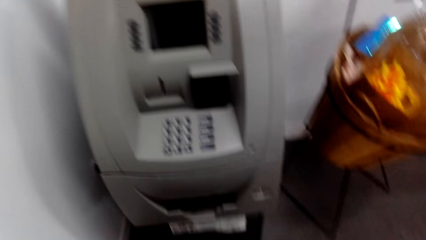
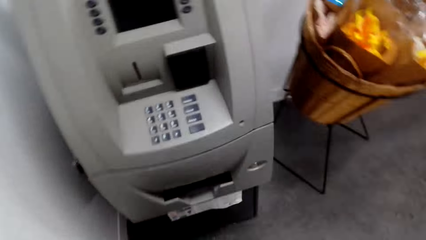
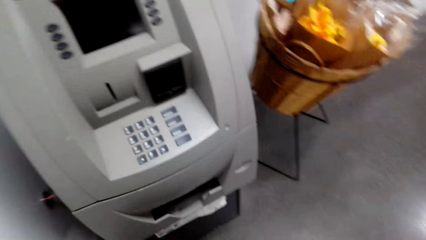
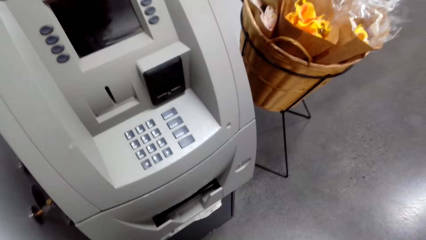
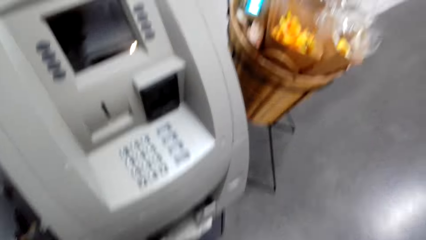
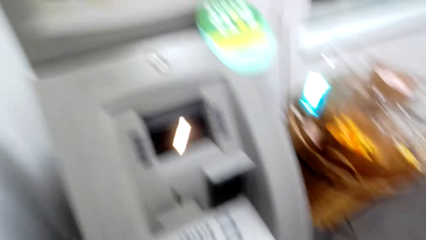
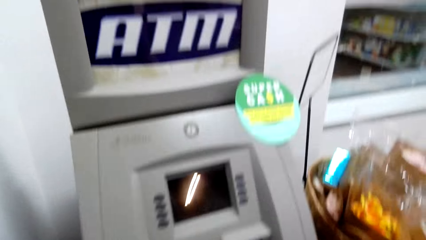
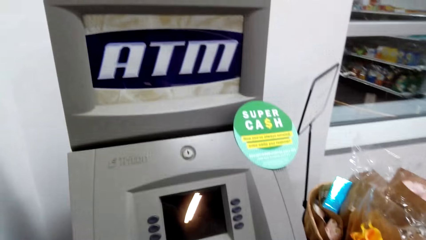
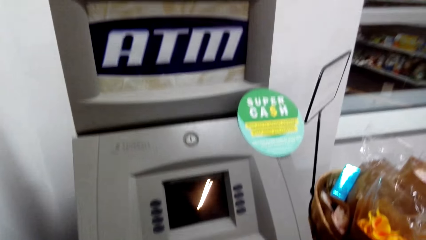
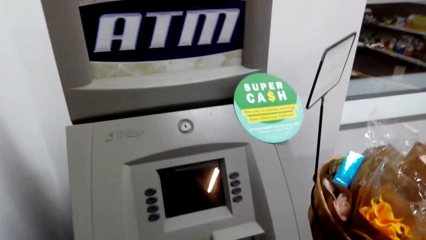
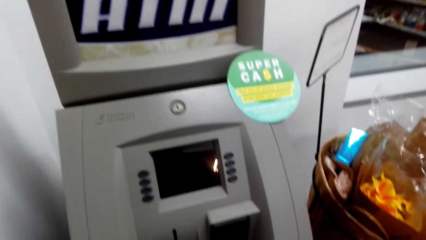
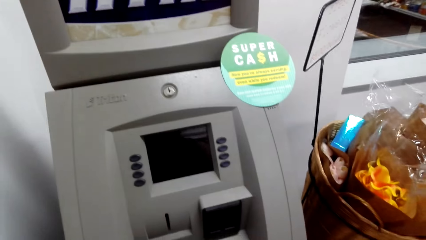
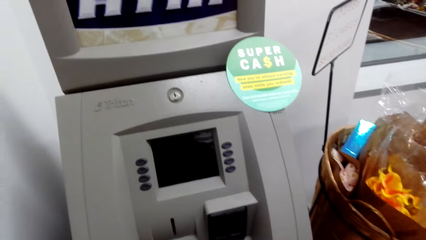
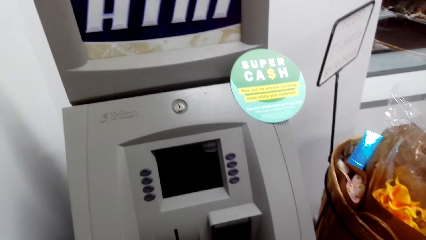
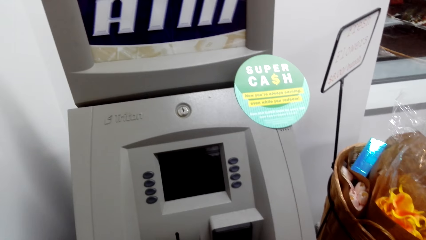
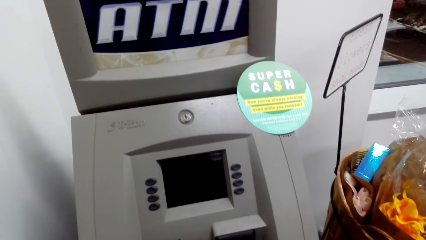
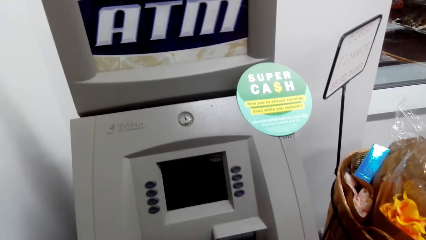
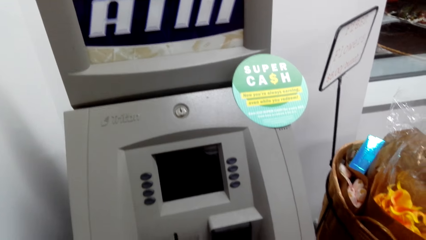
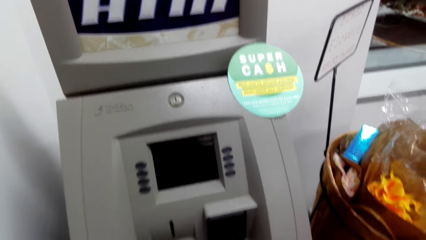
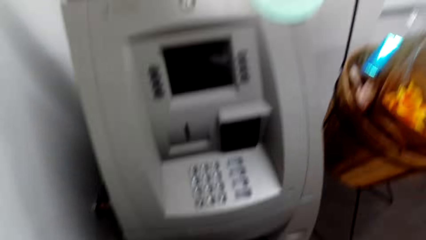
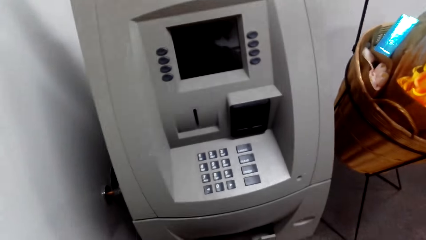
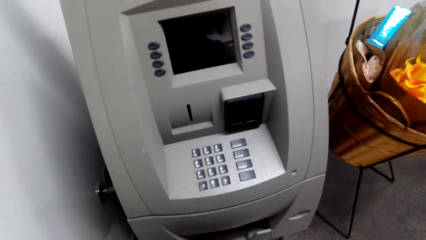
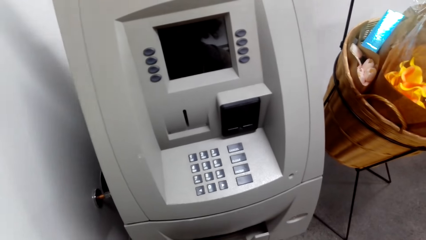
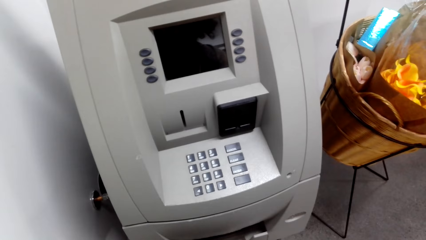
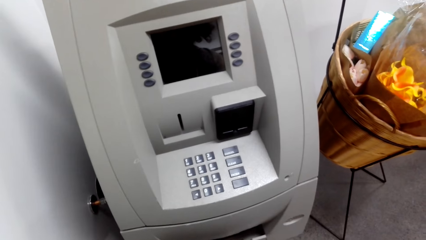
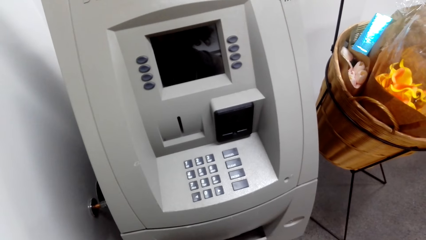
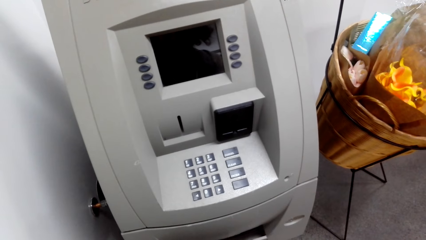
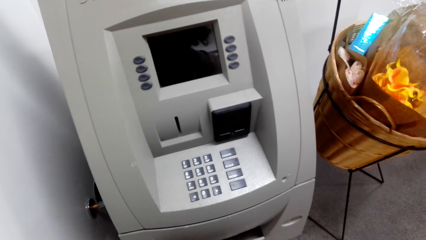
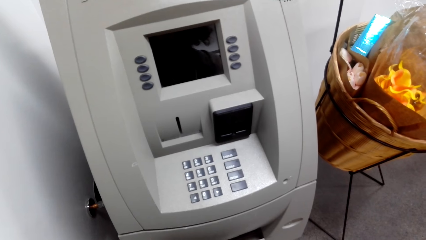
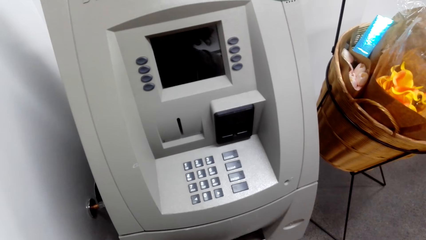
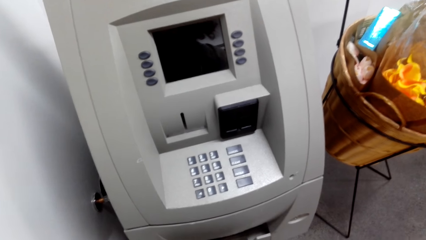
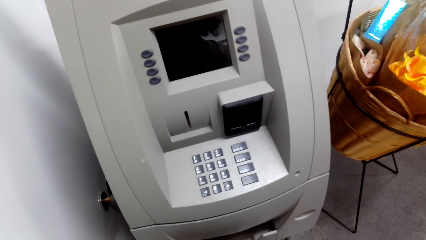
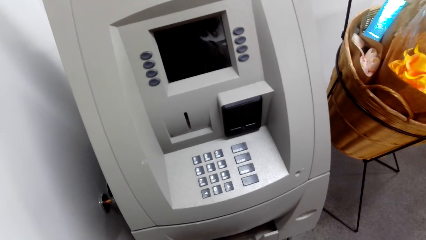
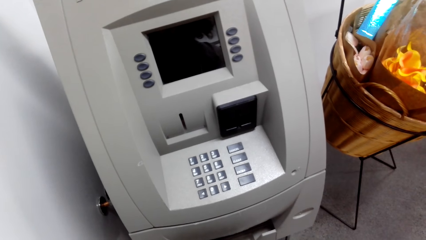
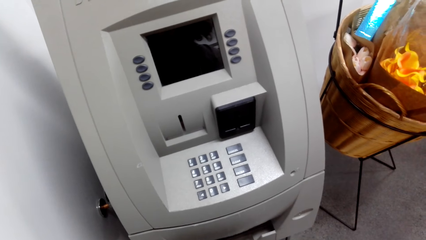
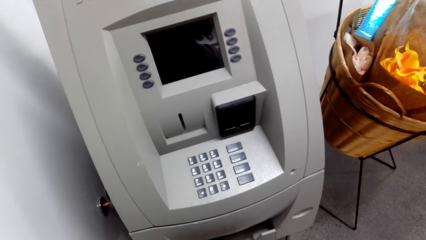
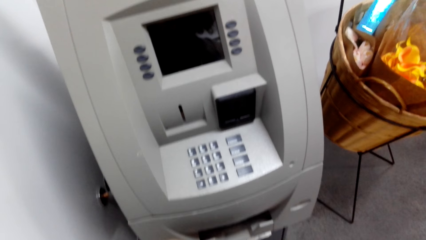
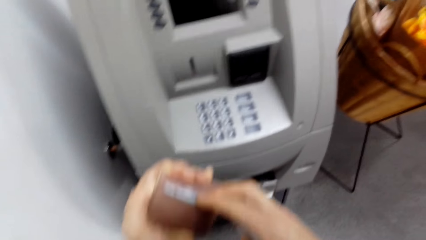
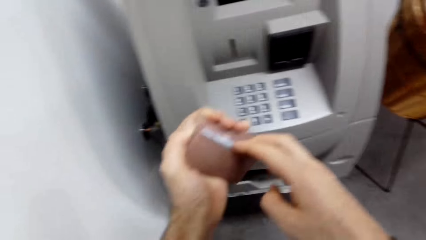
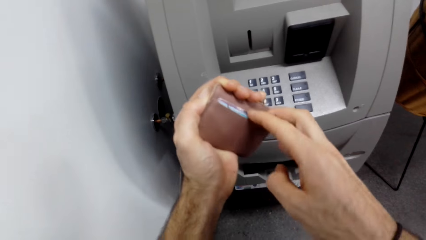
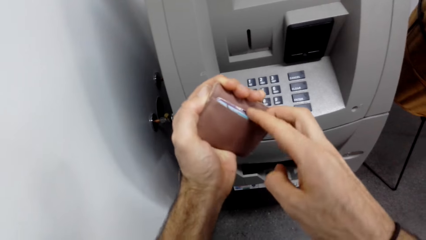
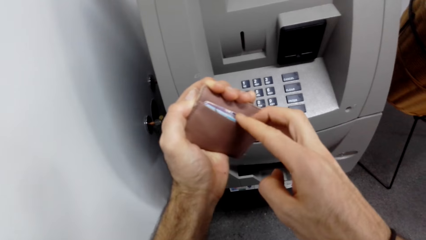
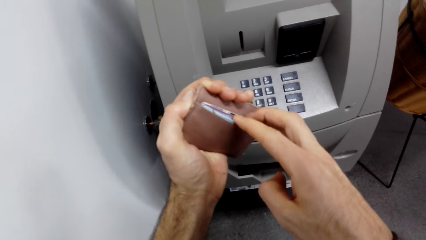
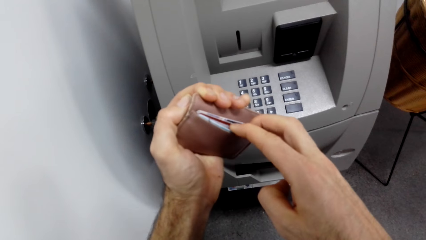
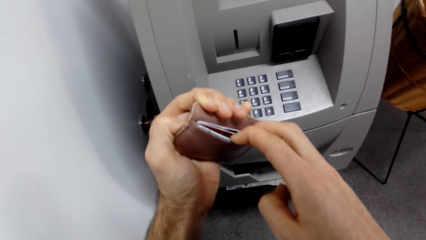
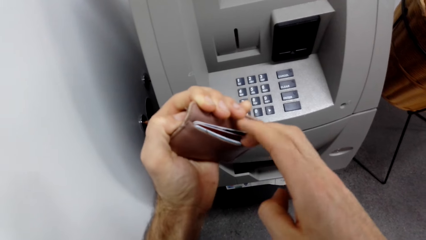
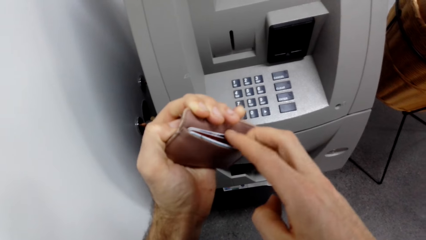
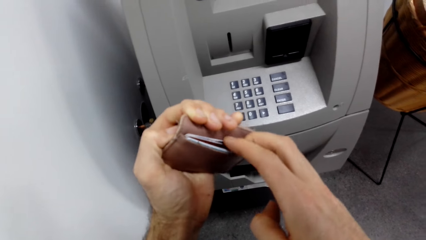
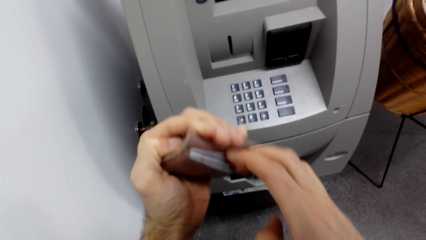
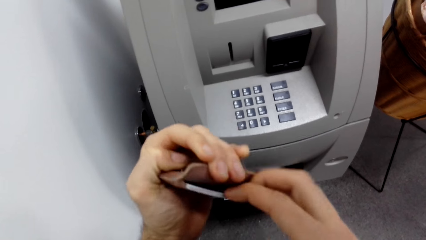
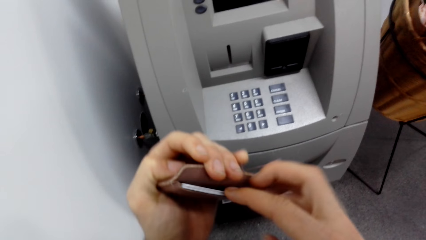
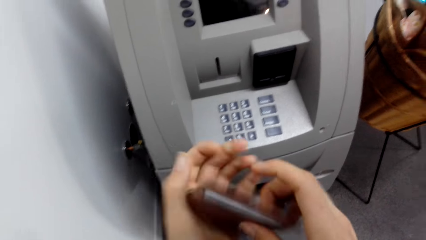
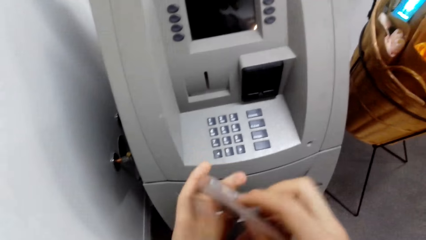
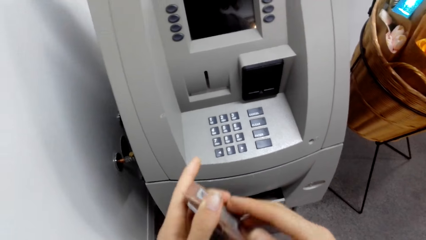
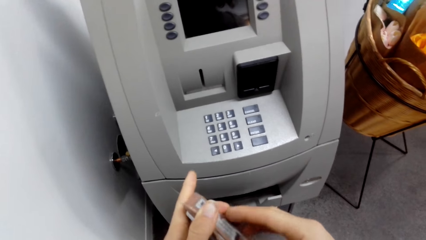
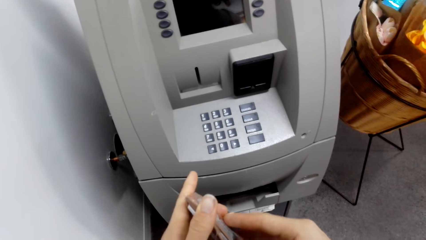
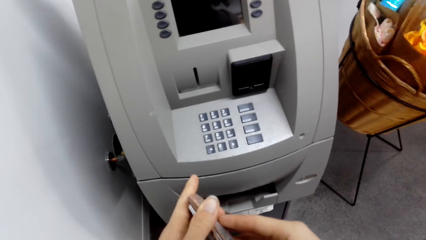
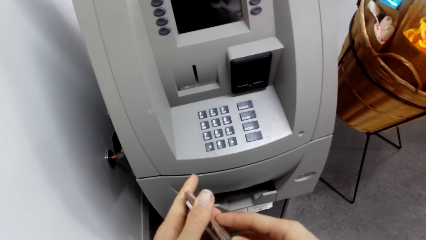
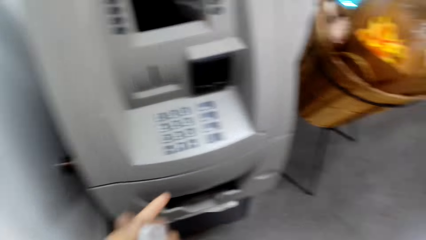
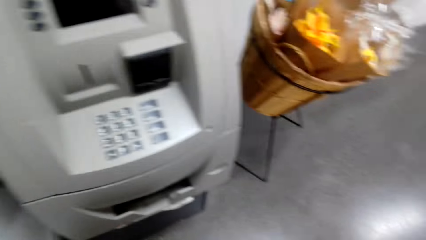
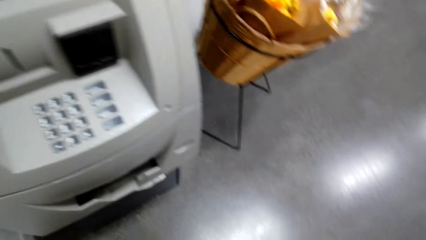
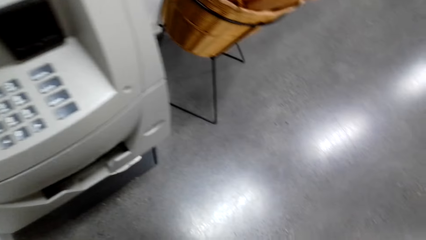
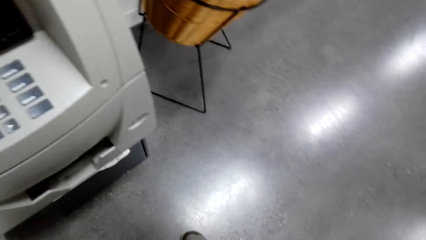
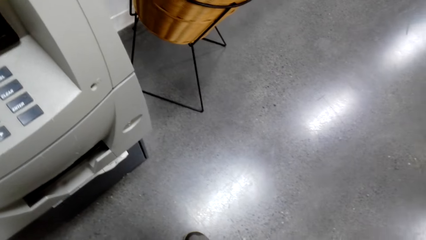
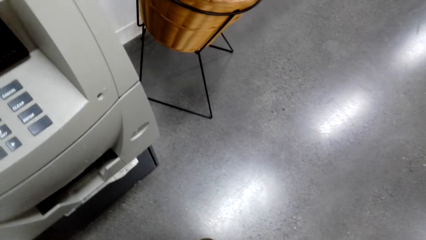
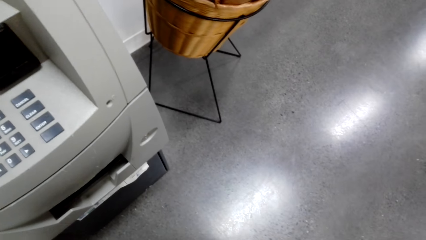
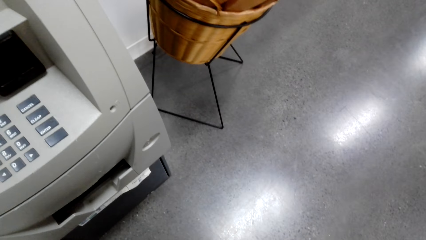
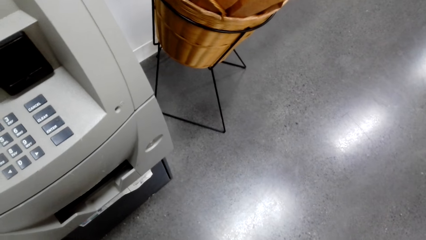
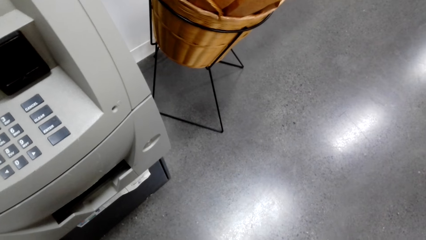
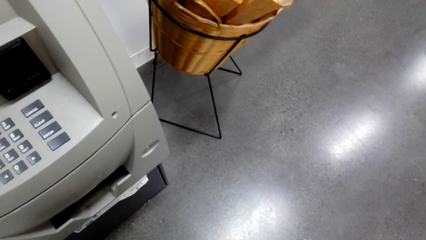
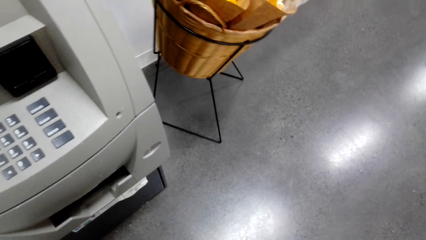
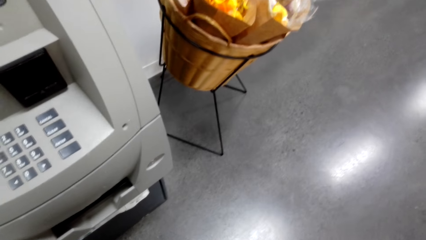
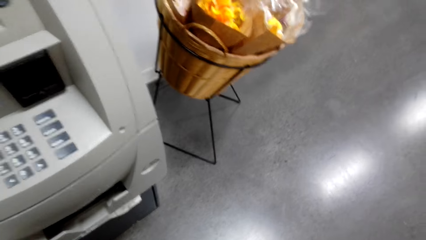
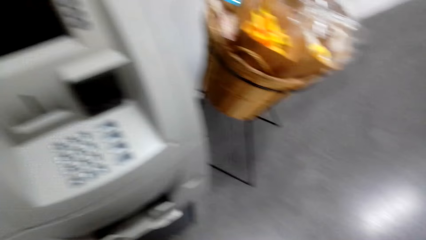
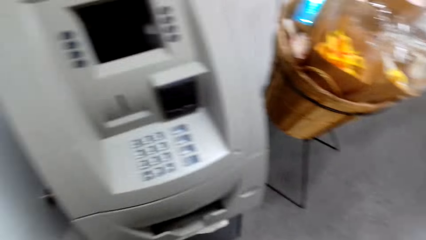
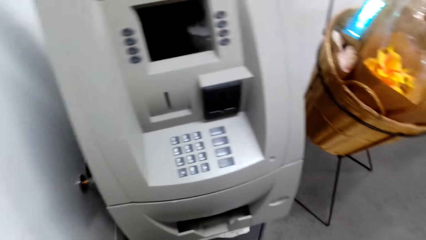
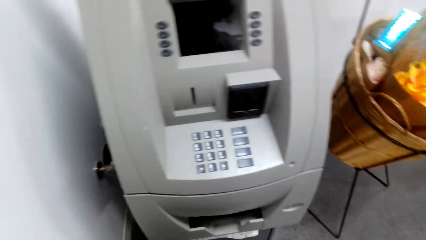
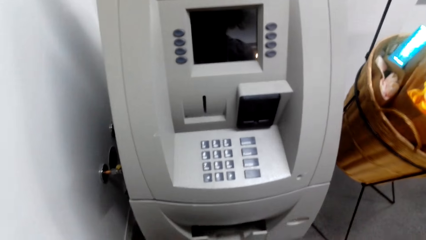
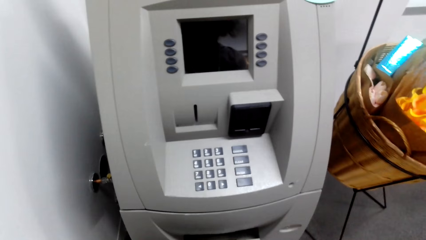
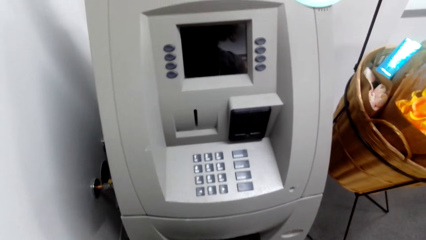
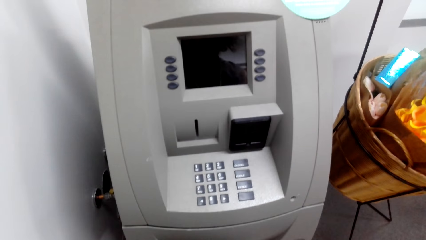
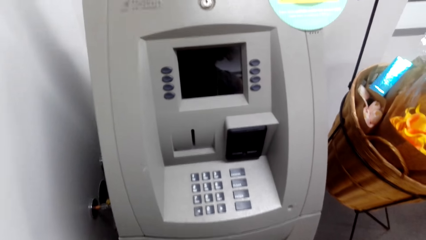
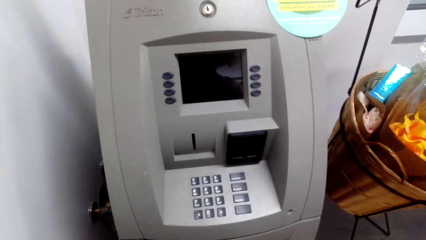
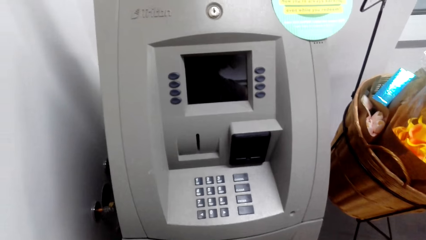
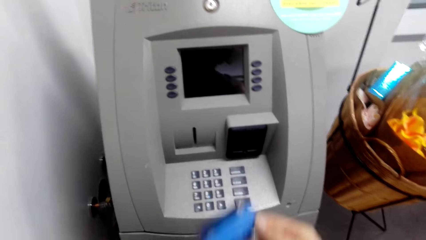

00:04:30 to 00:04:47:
The camera wearer moves ATM cards in the credit card holders. They hold a wallet. They pick a credit card from the wallet.
